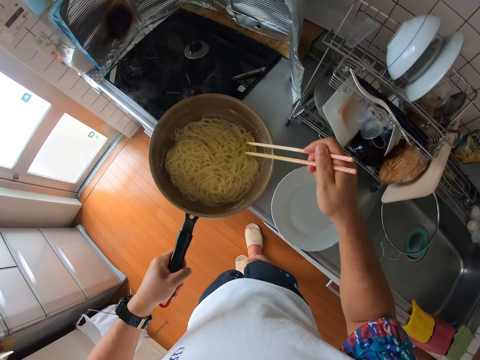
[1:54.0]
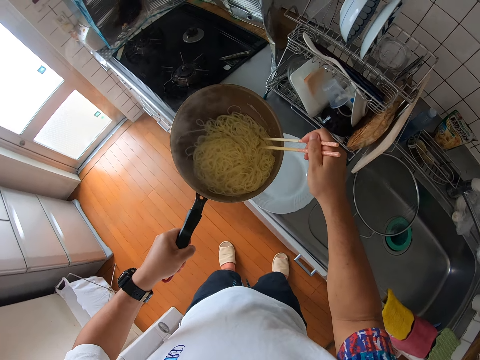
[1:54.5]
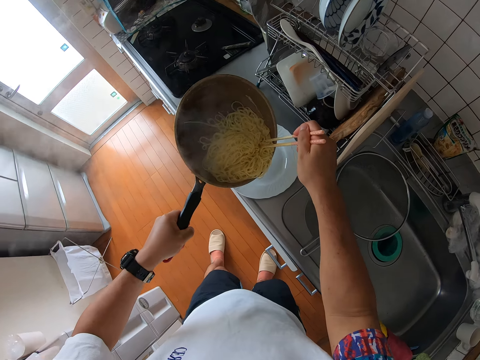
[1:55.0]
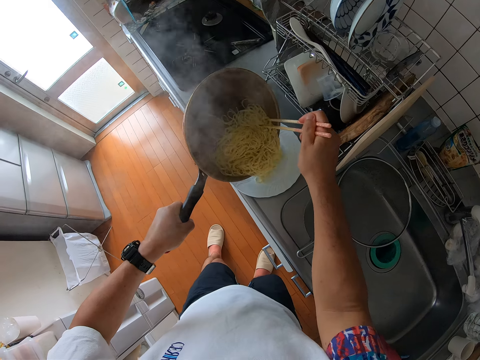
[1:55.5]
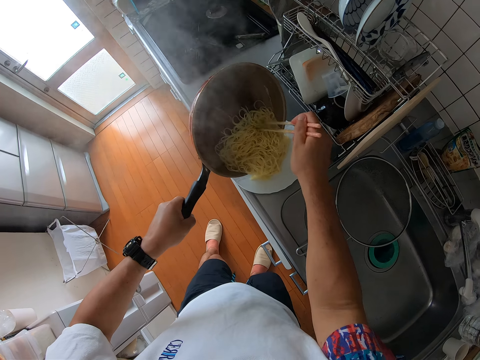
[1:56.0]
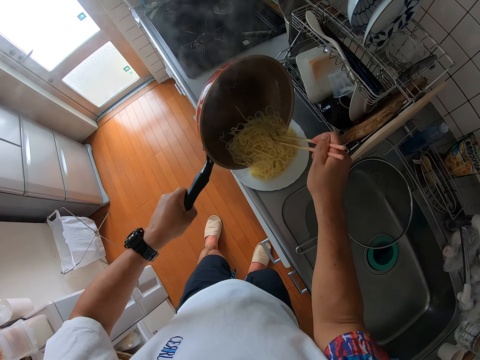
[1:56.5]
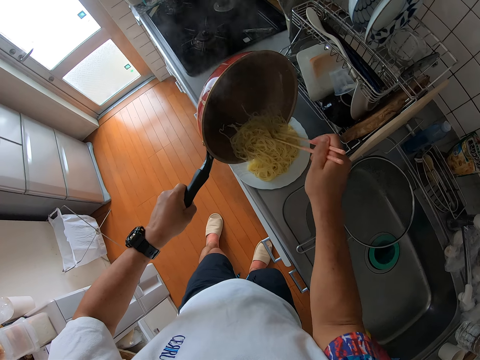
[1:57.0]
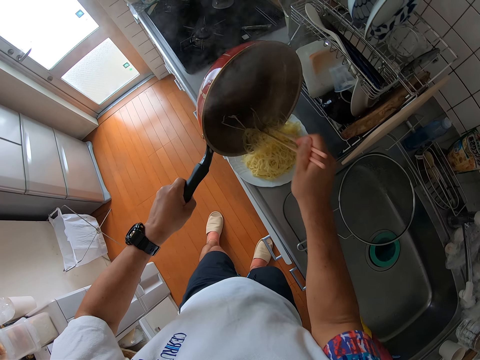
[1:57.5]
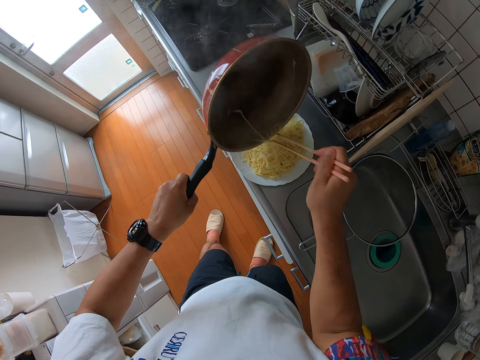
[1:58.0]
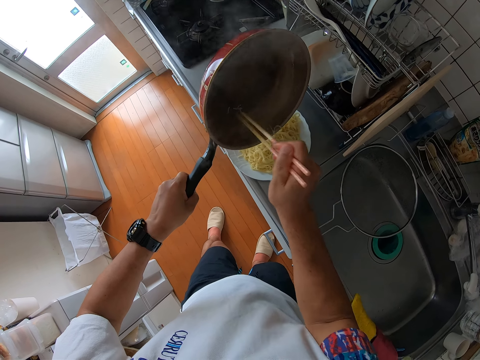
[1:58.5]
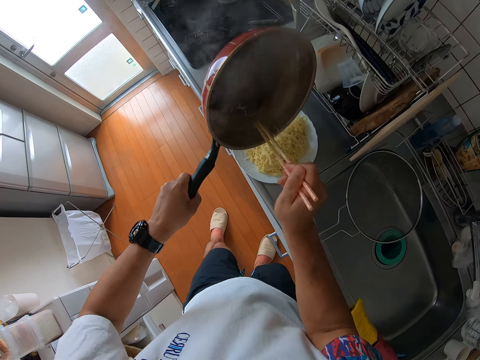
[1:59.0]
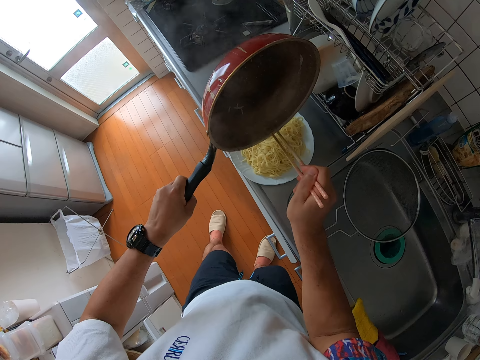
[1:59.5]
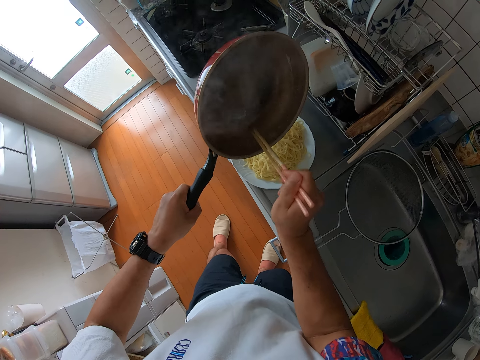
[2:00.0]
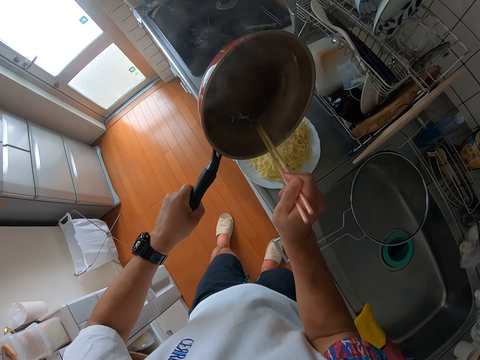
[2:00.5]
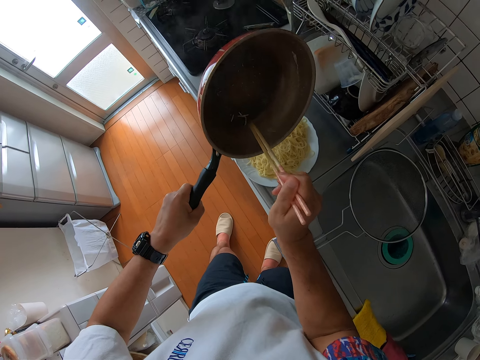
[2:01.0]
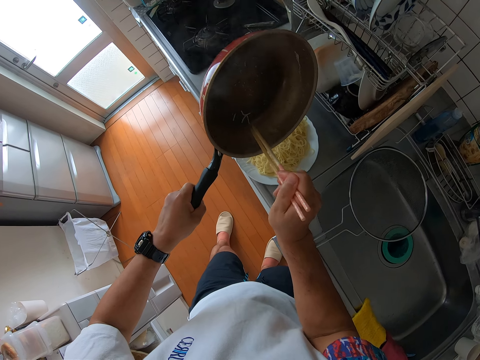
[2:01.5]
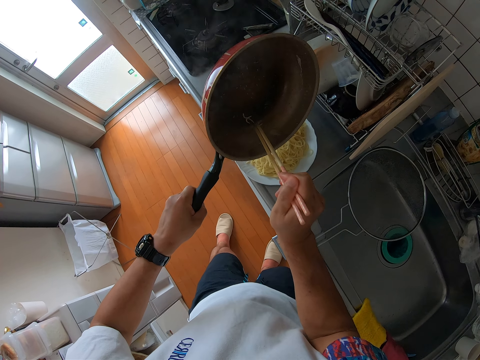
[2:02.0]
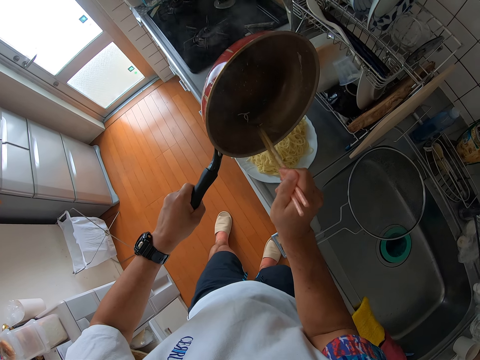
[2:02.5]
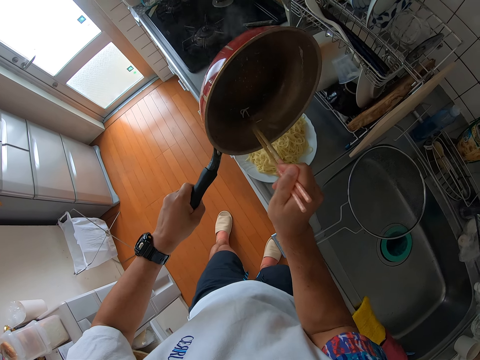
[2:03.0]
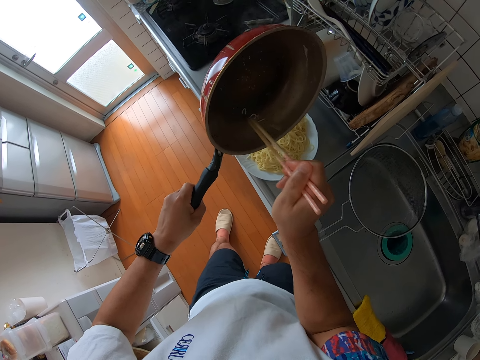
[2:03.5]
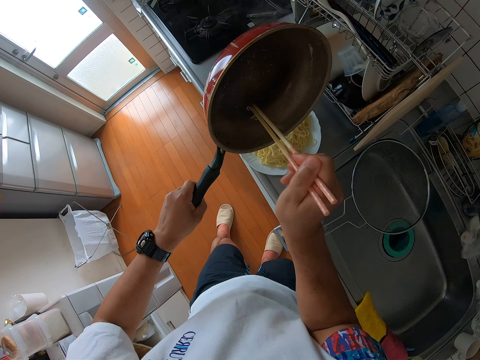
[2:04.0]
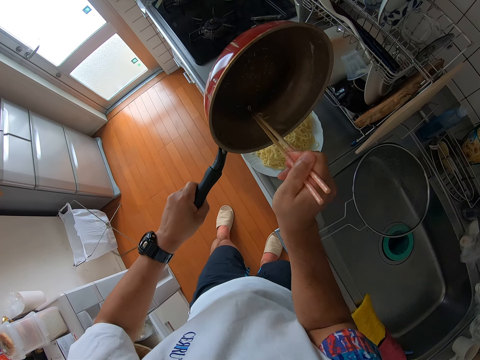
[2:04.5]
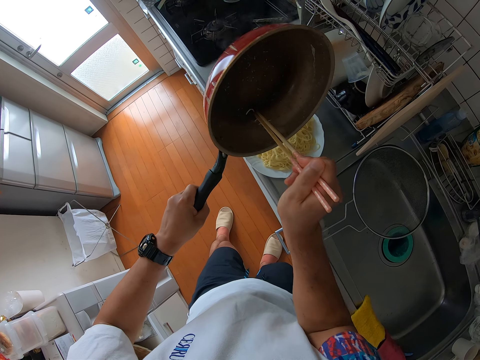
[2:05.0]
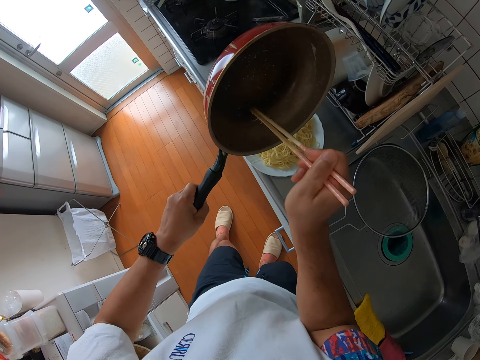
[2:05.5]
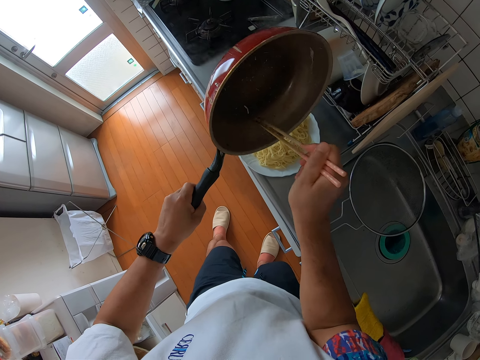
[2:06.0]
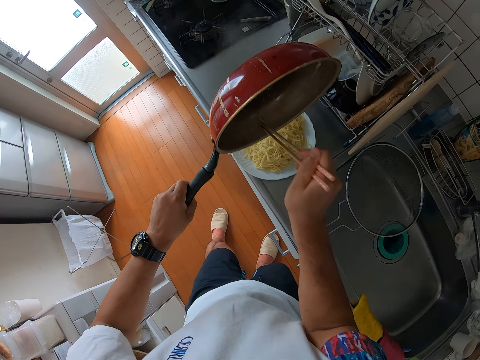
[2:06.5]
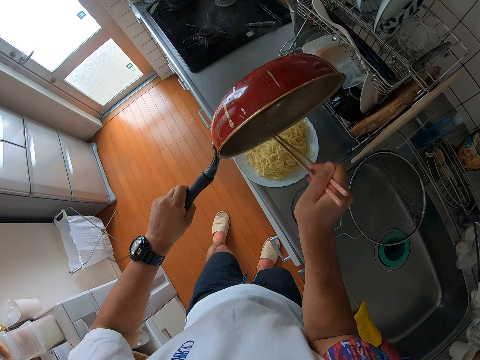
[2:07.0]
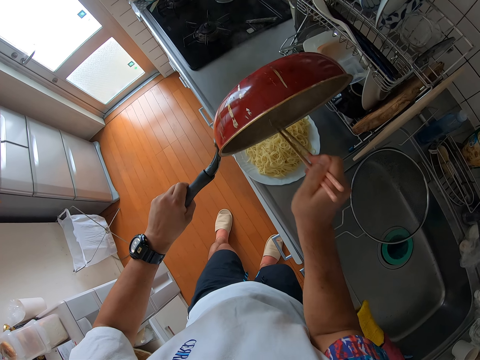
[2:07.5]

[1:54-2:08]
The camera wearer lifts the frypan with spaghetti. They pour the spaghetti in the plate.

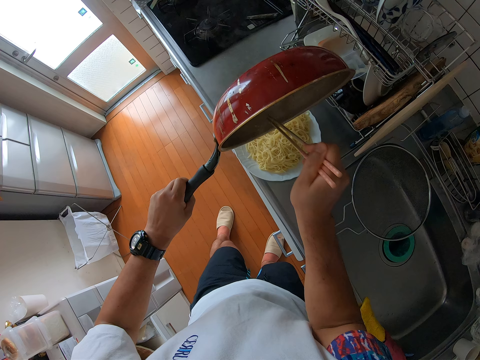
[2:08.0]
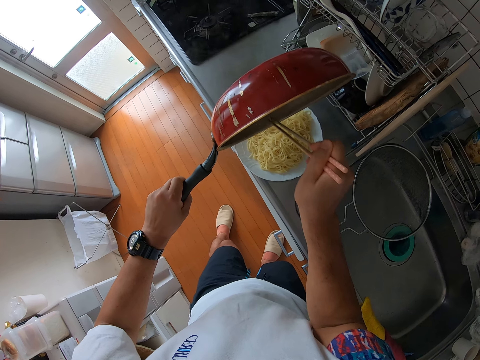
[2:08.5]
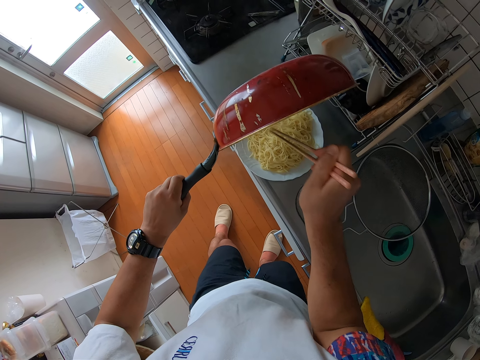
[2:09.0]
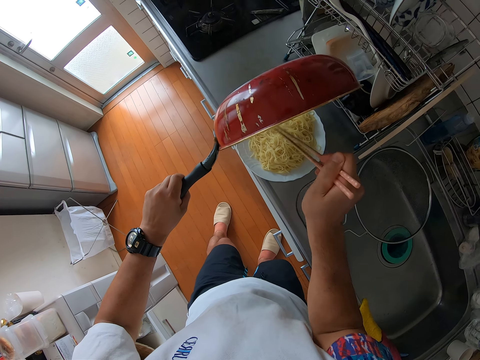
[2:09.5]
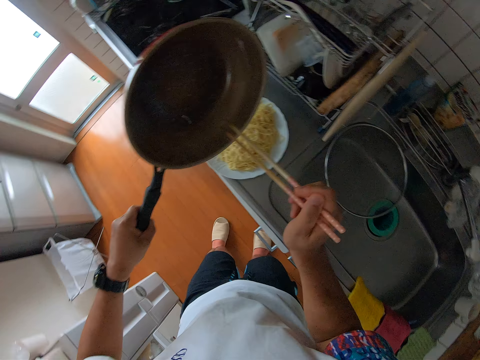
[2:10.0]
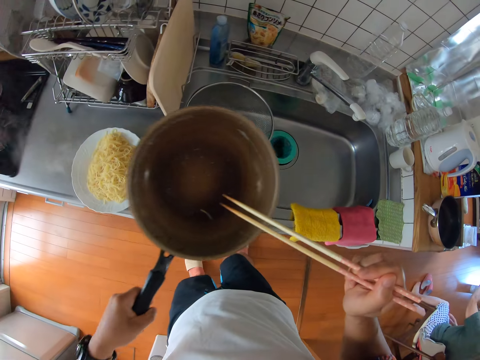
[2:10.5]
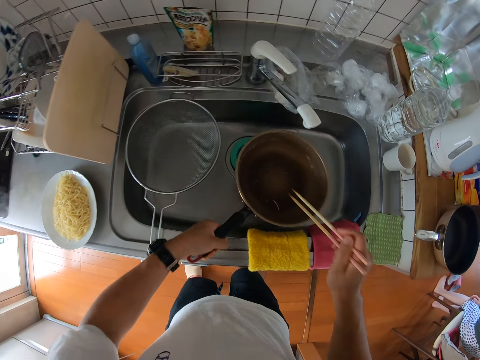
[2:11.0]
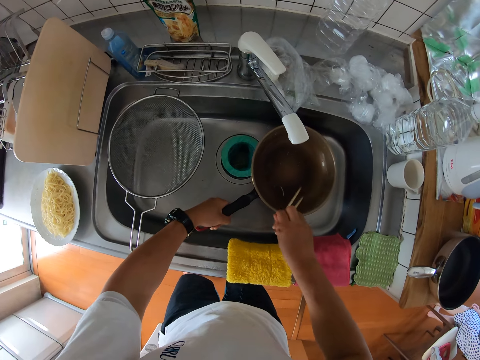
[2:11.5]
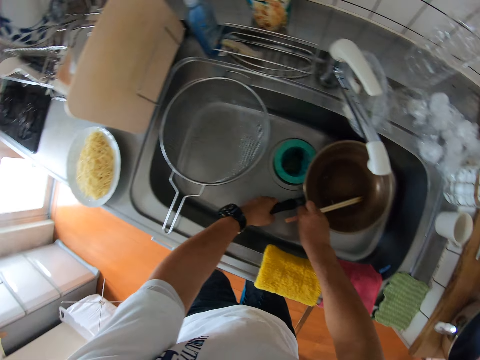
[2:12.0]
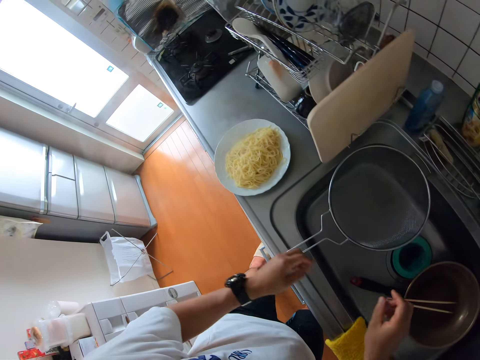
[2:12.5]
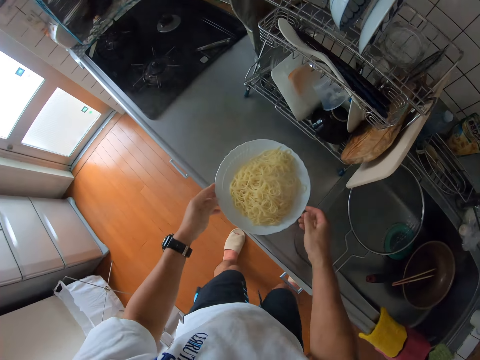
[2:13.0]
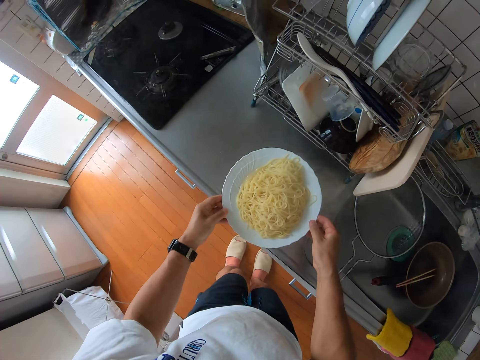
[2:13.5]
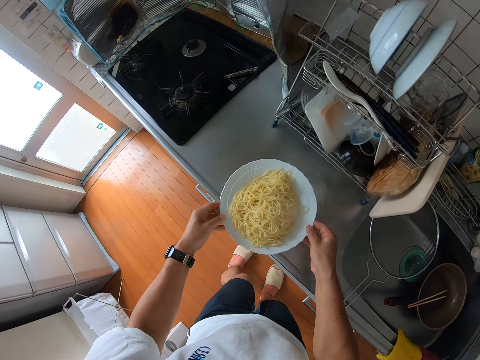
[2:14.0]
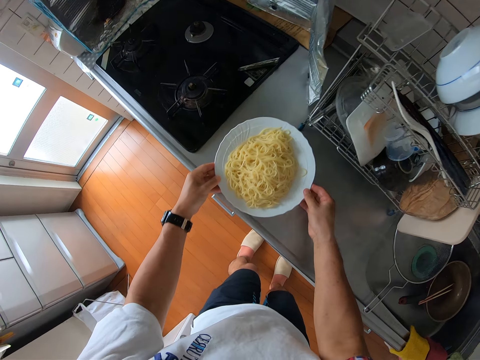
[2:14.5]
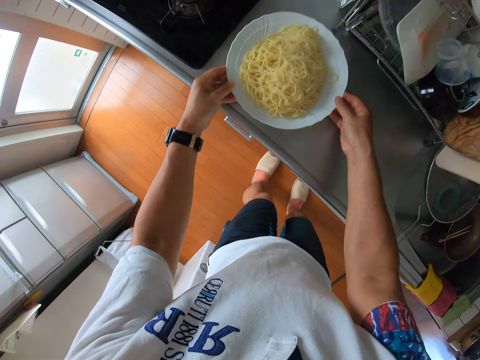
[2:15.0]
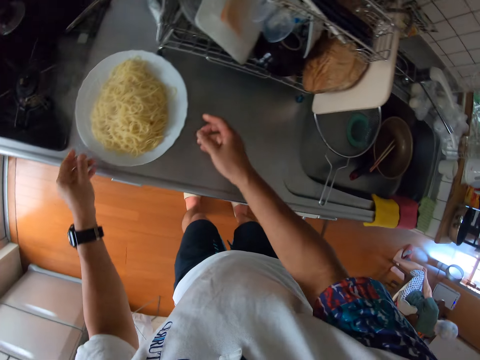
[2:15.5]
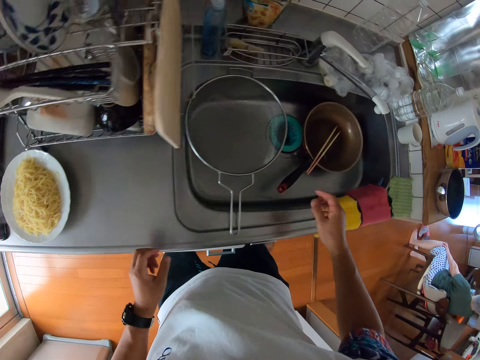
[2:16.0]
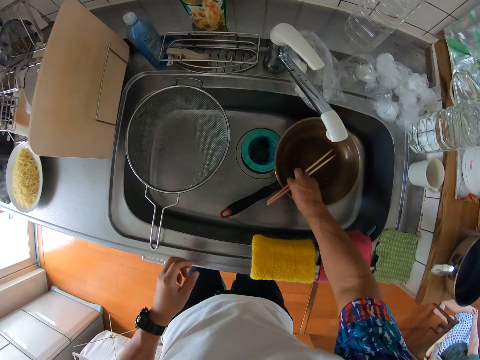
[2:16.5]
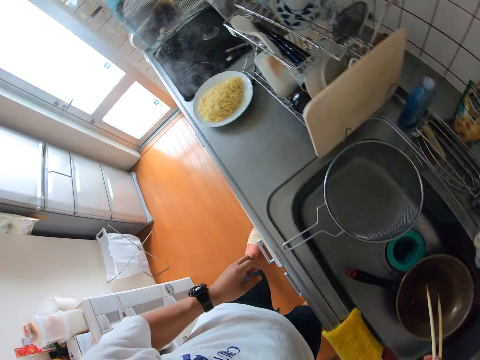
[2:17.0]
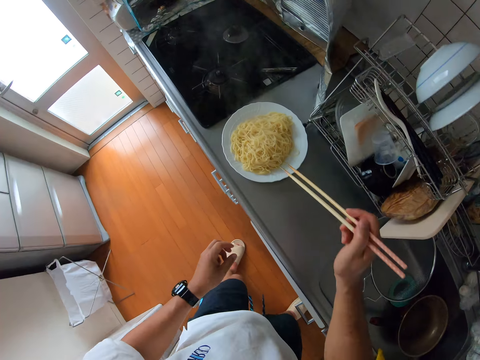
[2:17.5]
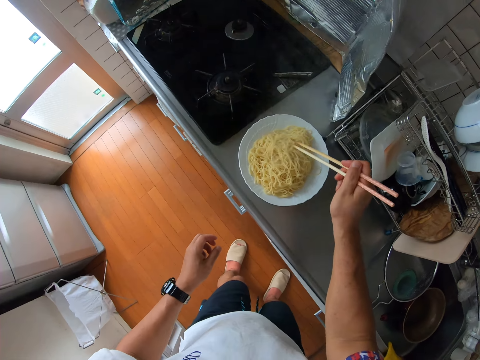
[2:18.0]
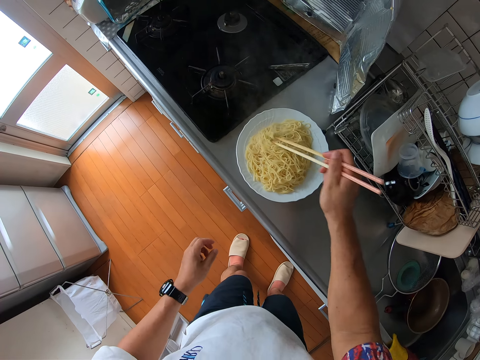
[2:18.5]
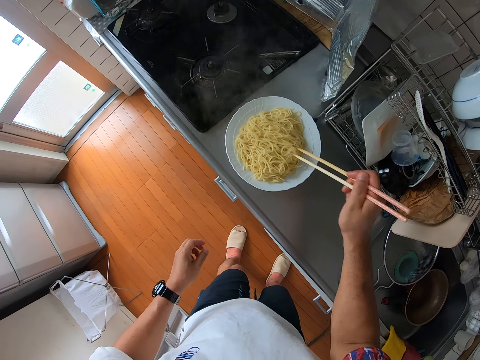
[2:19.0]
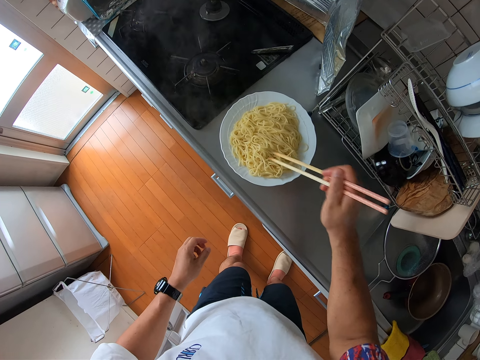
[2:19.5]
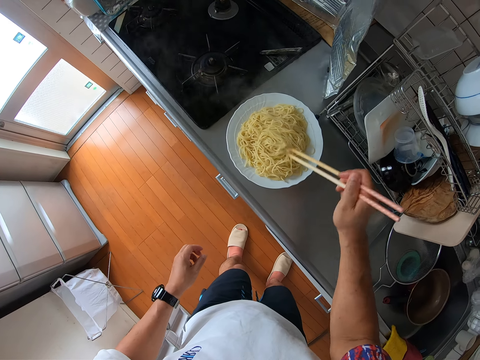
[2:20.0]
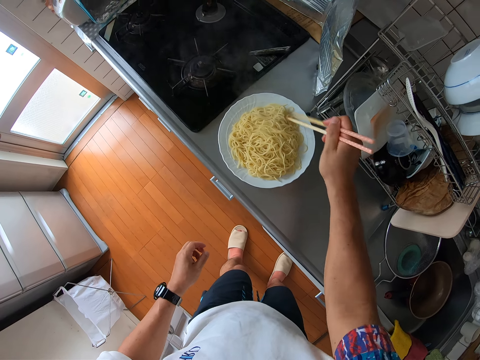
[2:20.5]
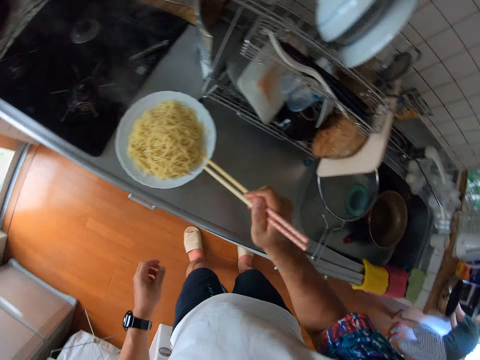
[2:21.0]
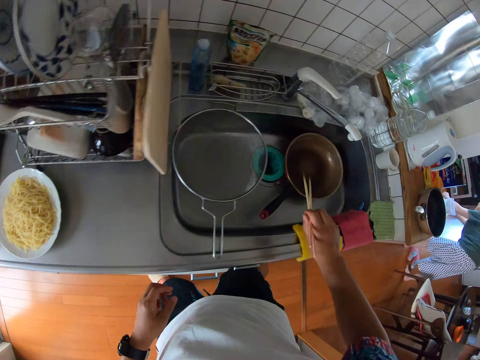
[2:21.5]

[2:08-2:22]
The camera wearer drops the pan and the chopstick into the sink. They move the plate on the table, pick the spaghetti in the plate, and put it down. They take the chopstick from the pan. They stir the food in the plate with the chopstick.
